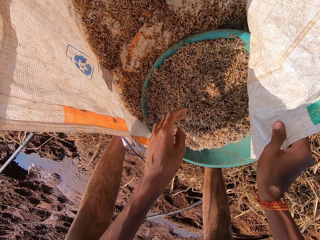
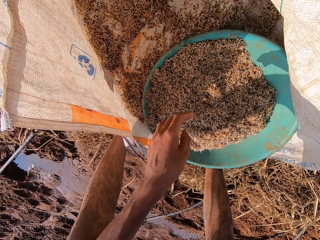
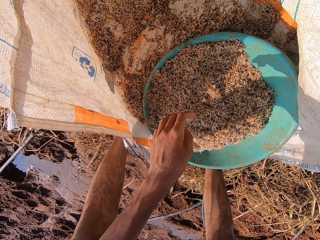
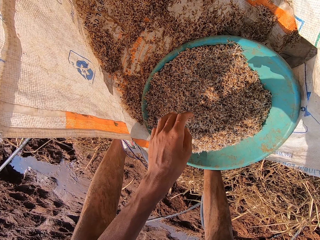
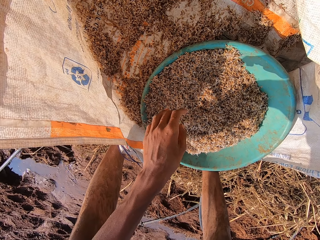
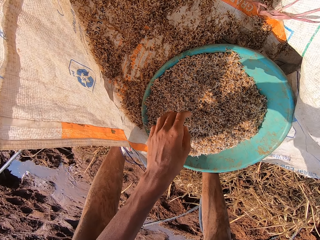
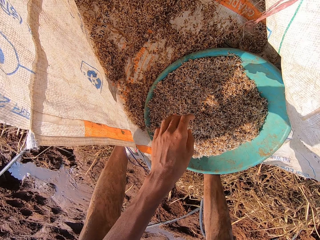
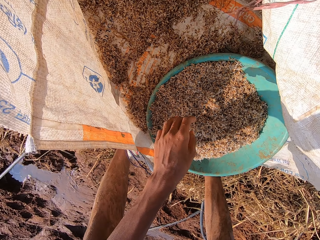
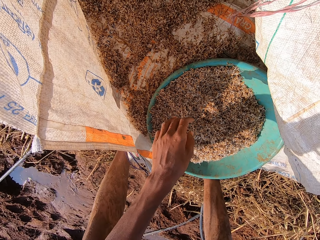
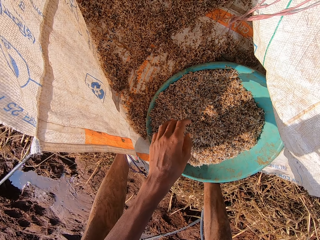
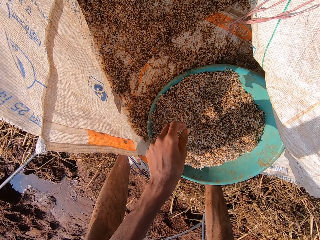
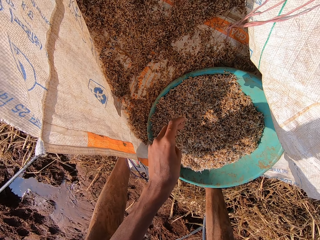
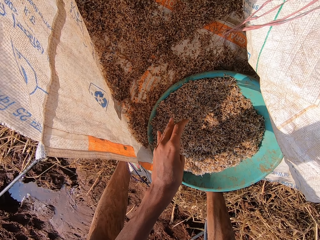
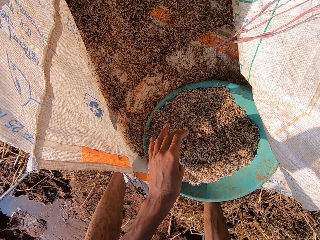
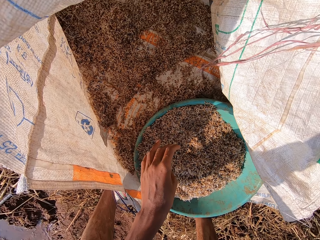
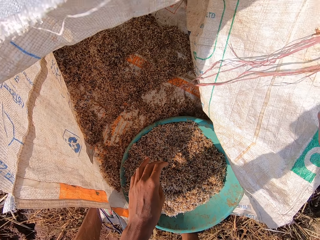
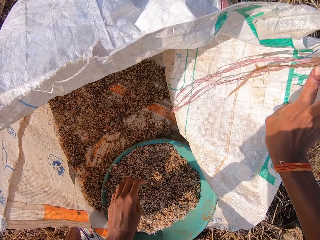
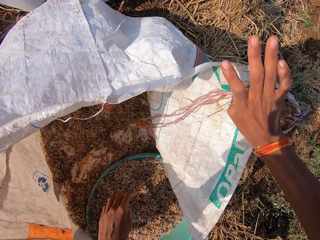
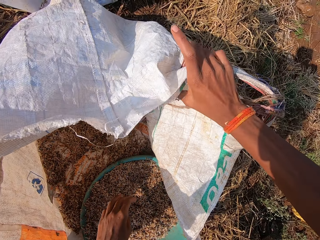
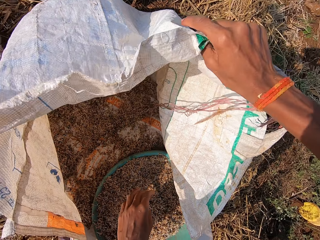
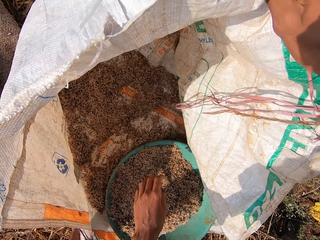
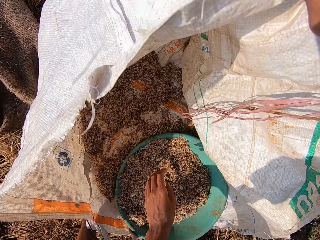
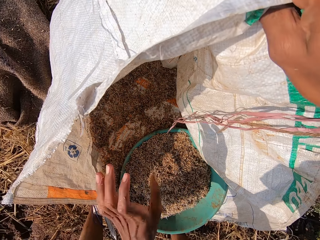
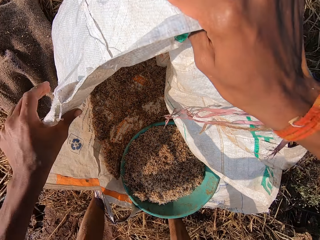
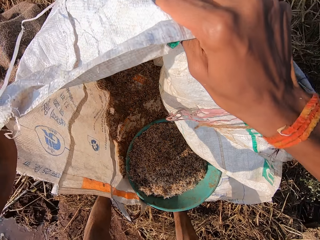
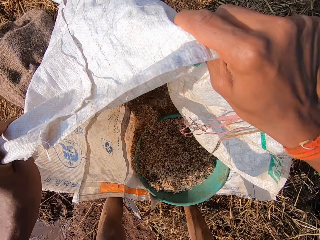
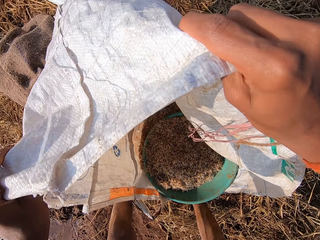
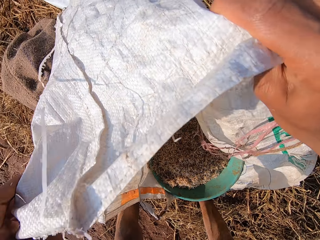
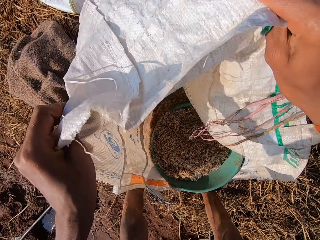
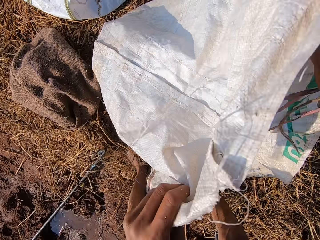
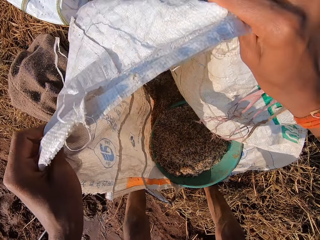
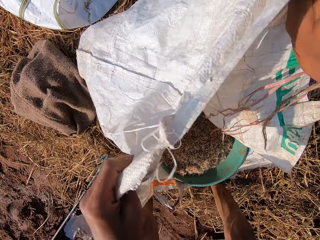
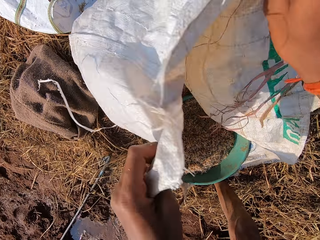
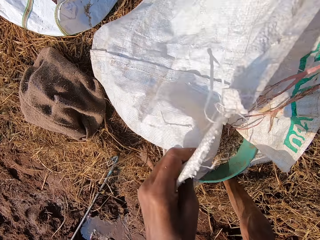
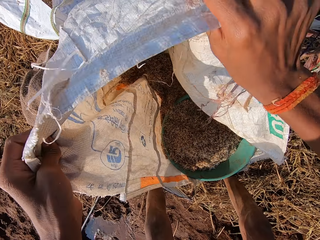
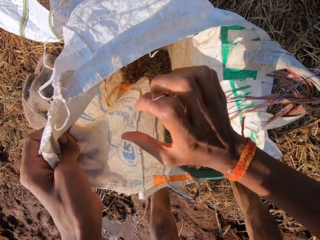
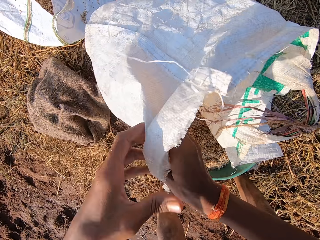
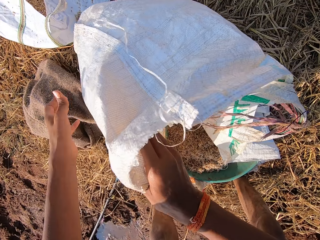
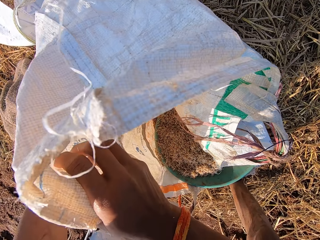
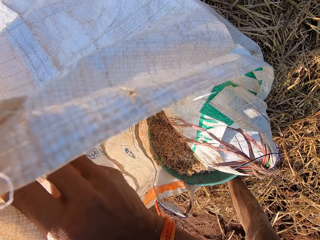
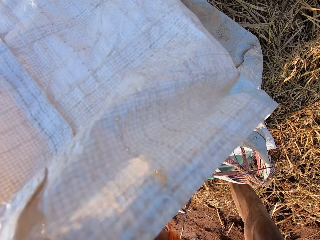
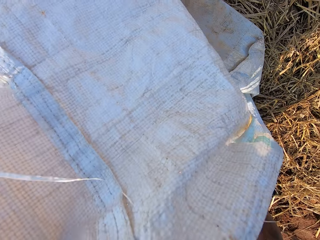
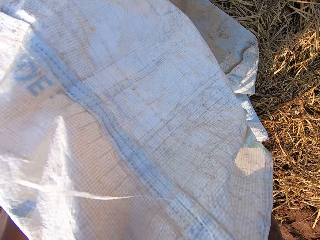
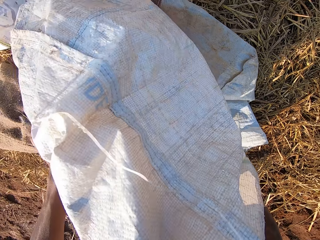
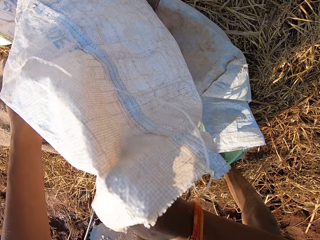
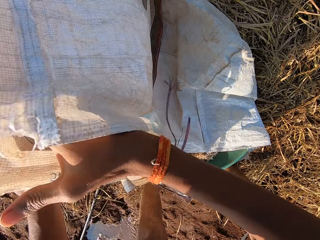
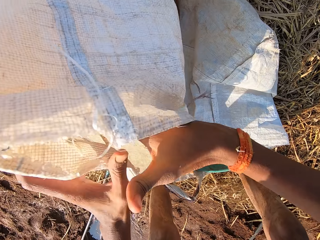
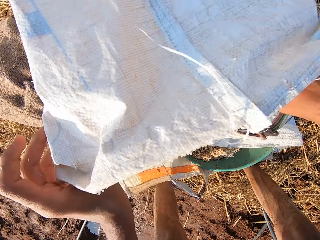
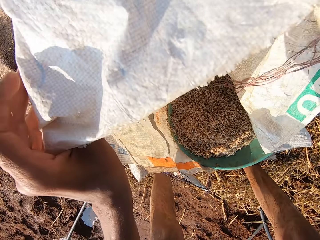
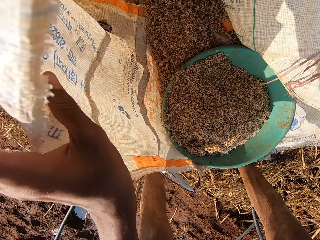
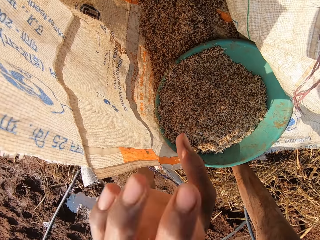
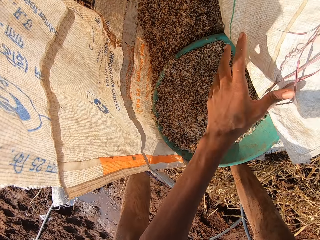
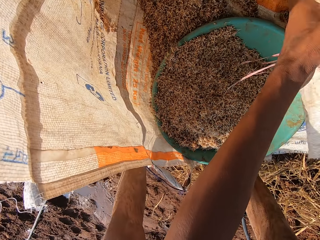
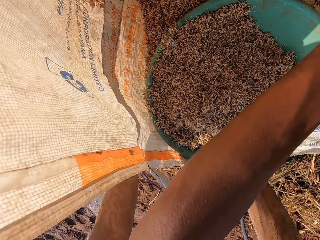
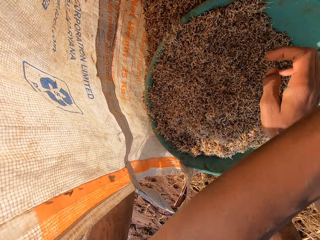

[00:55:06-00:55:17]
The camera wearer adjusts the sack with his right hand. He holds the sack with both hands and adjusts the sack with both hands. He shakes the sack.

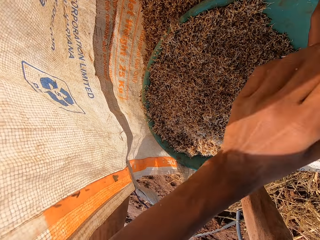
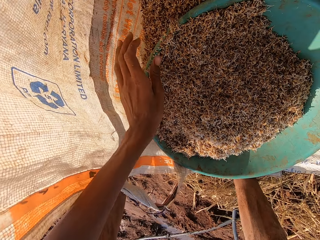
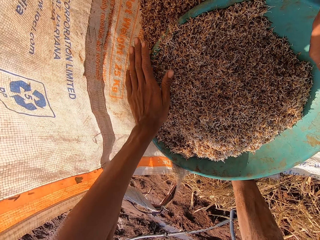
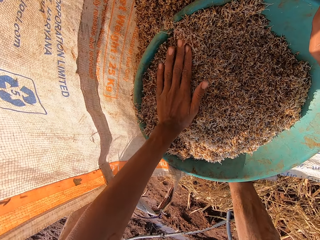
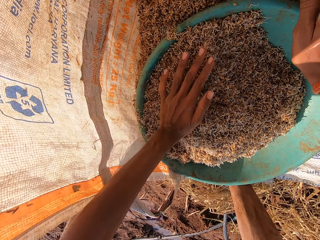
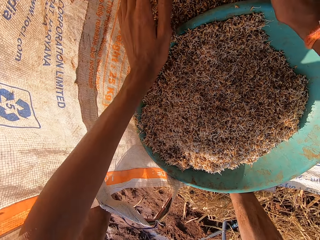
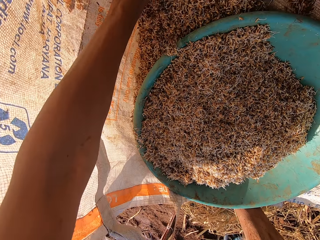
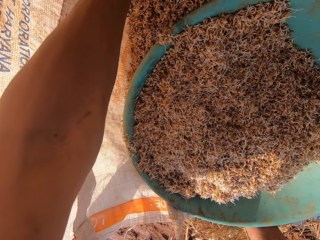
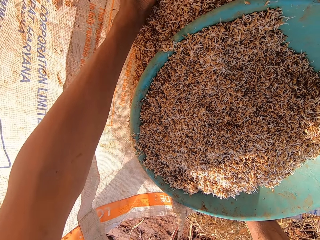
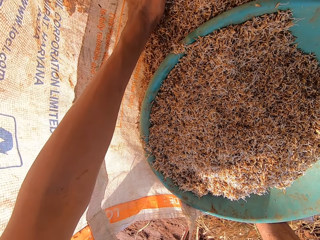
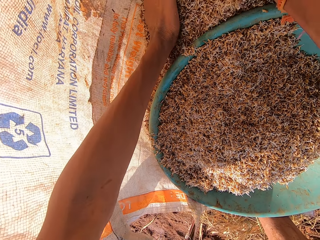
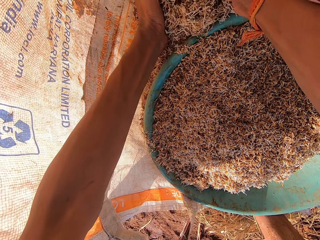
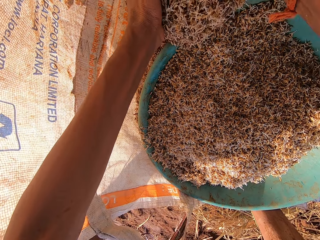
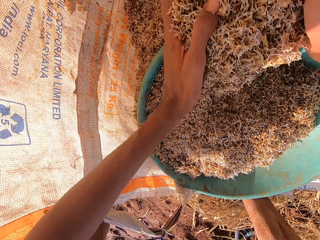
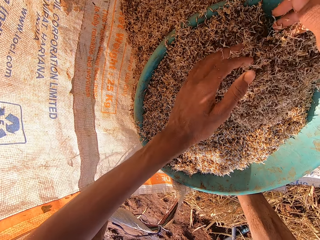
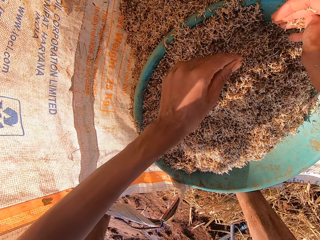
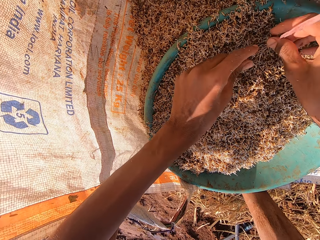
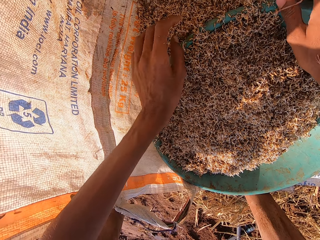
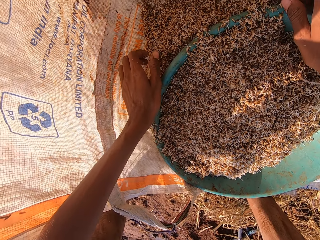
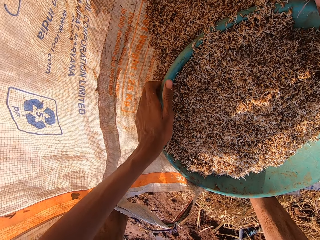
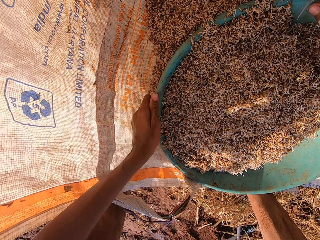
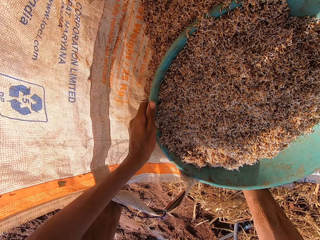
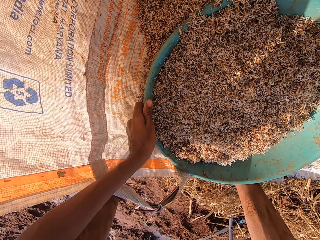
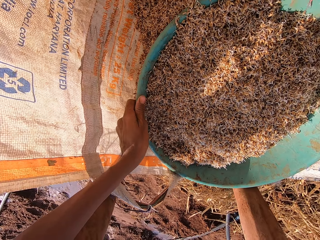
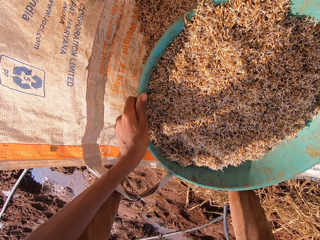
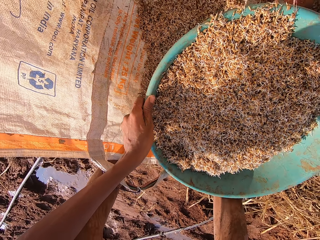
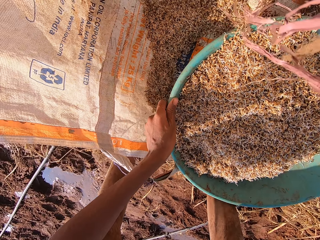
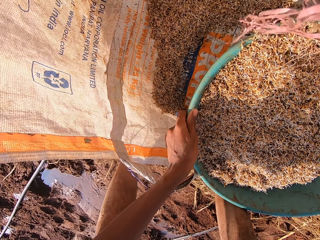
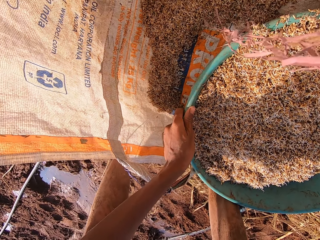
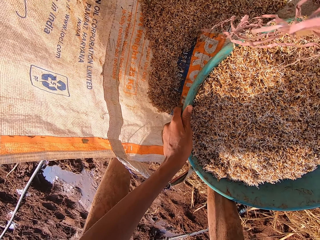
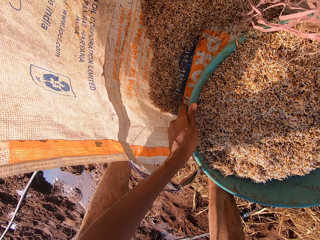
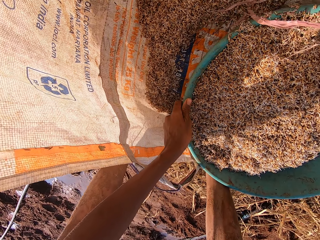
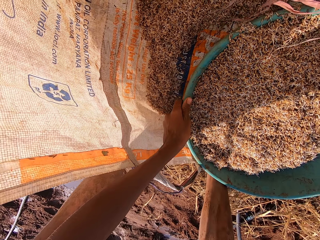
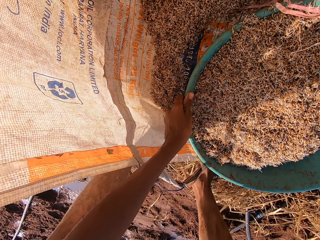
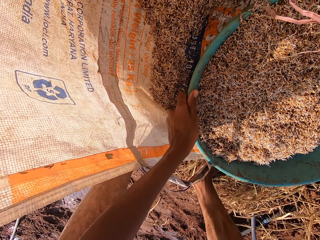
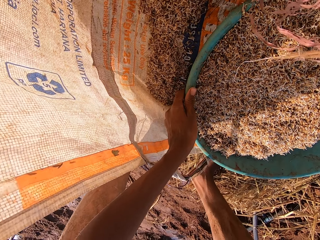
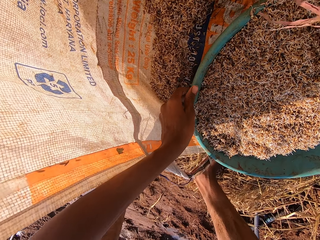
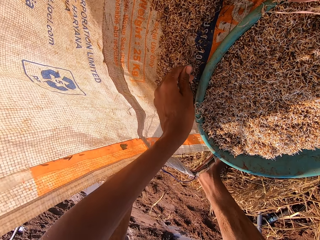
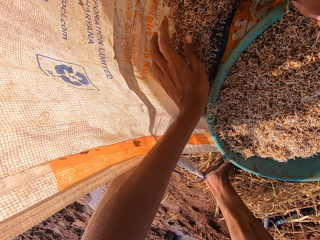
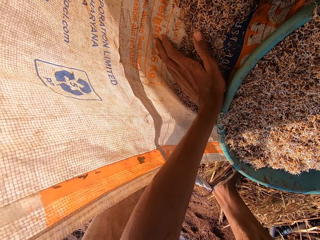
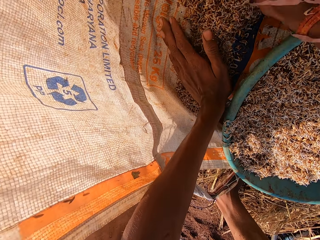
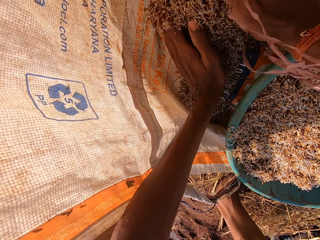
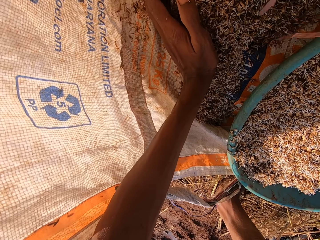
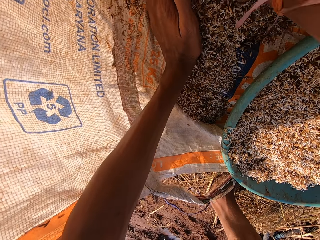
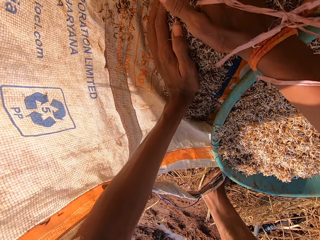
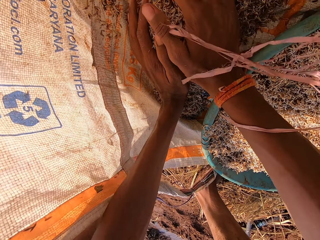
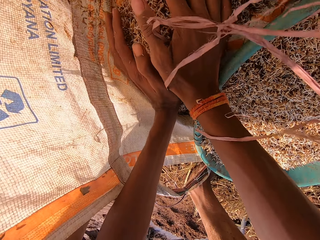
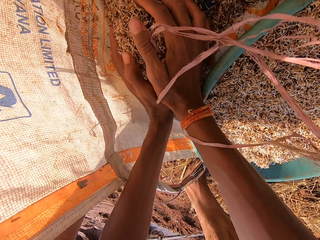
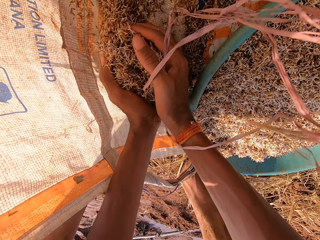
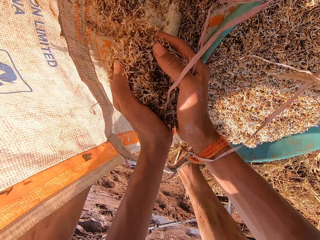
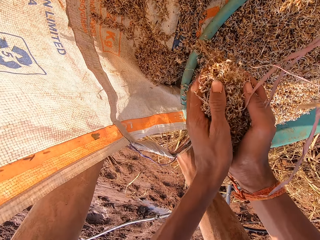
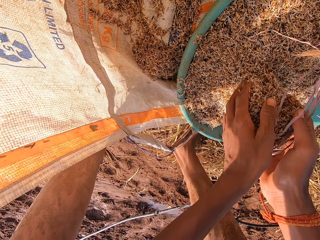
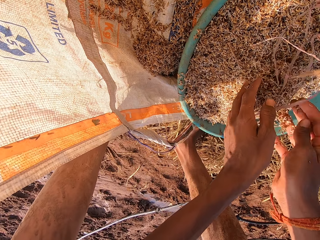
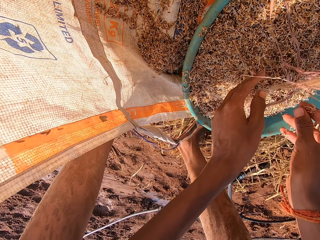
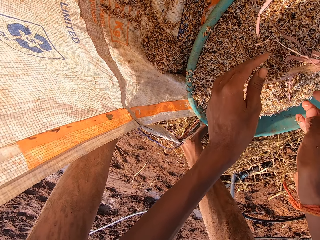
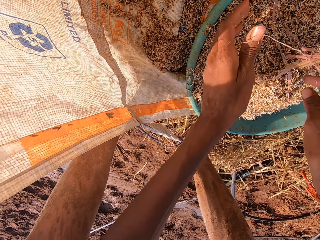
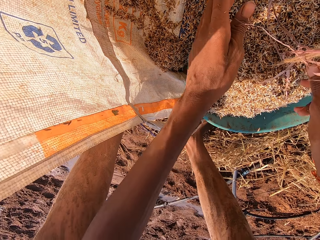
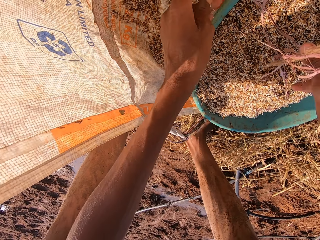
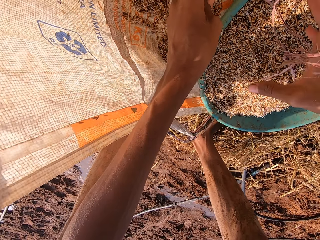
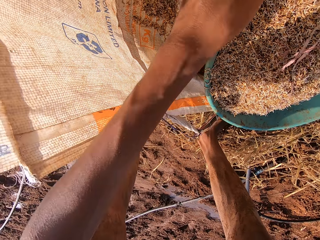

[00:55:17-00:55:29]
The camera wearer adjusts the grains in the bowl with his left hand. He packs the grains into the bowl with both hands. He moves the chaffs into the basin. He carries the bowl from the sack with both hands. He moves the basin. He drops the bowl on the sack with both hands. He gathers the grains in the sack with both hands. He takes chaffs from the sack. He packs the grains from the sack with both hands. He pours the grains into the bowl with both hands.
